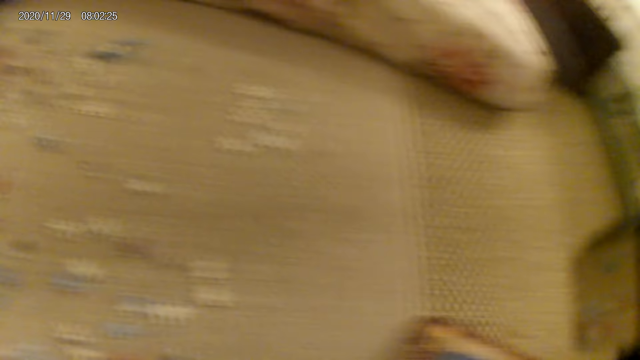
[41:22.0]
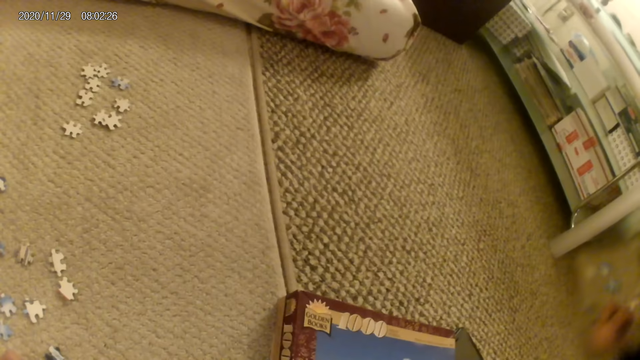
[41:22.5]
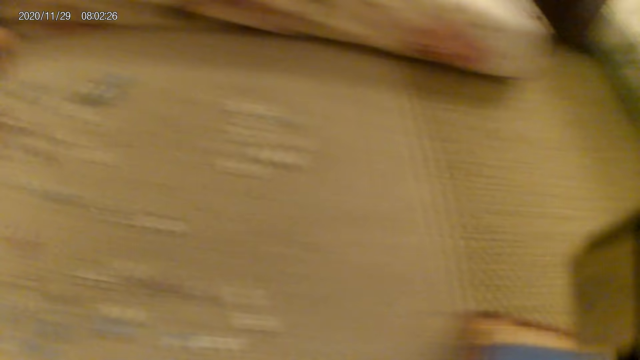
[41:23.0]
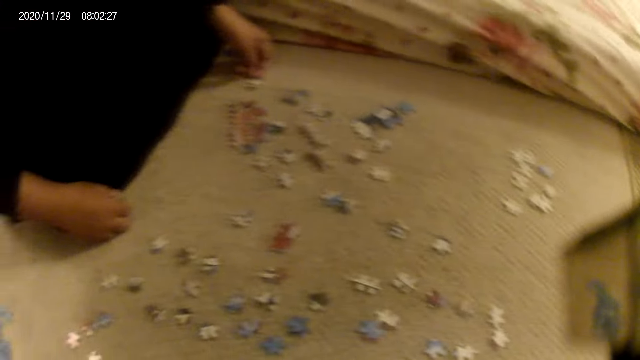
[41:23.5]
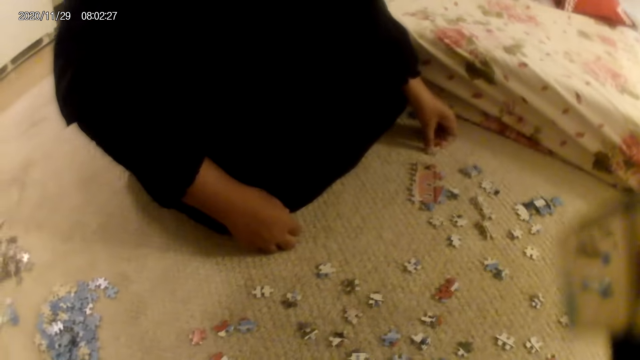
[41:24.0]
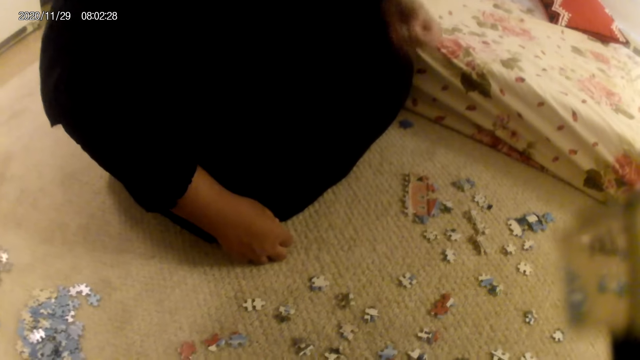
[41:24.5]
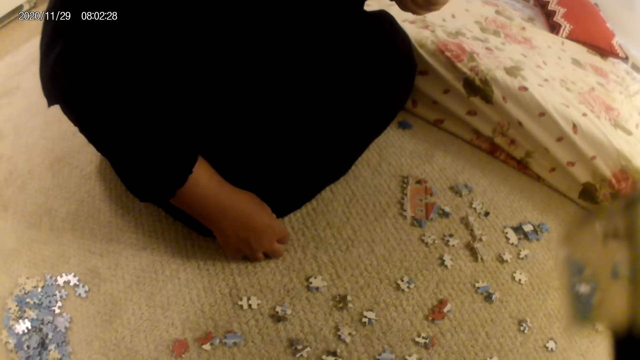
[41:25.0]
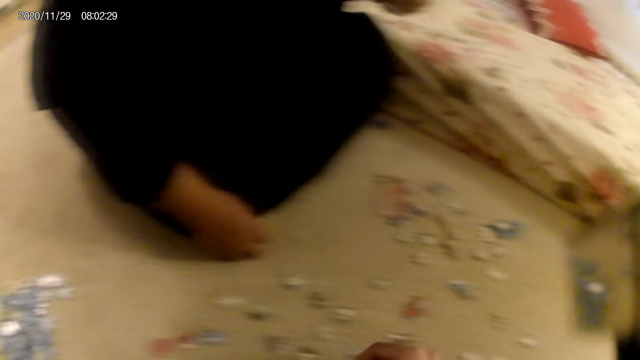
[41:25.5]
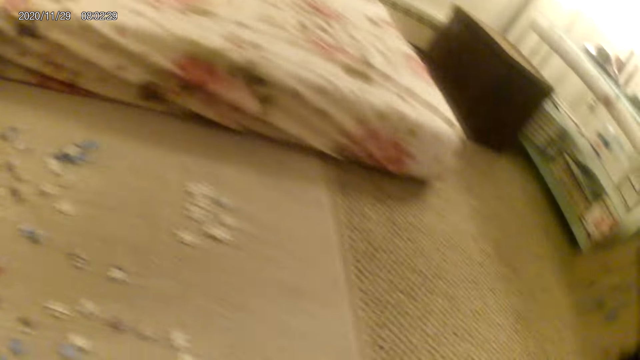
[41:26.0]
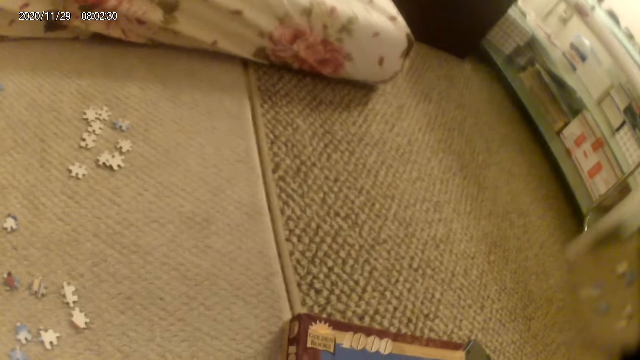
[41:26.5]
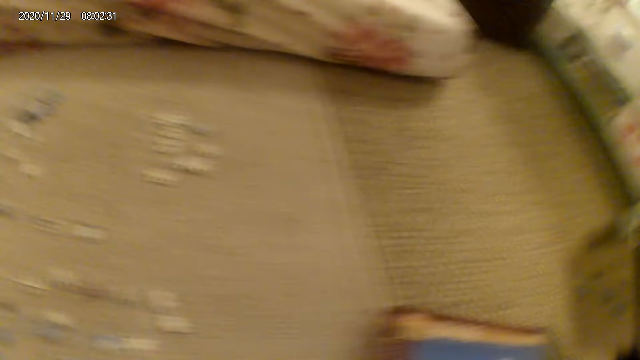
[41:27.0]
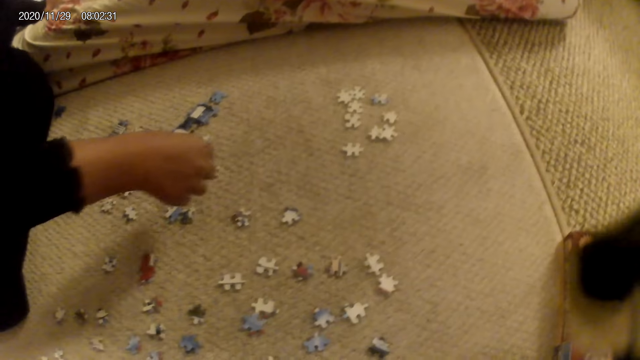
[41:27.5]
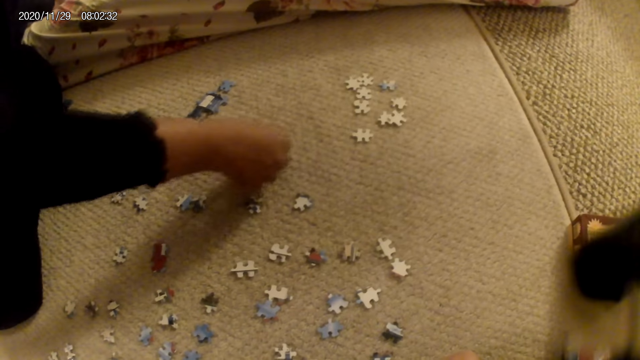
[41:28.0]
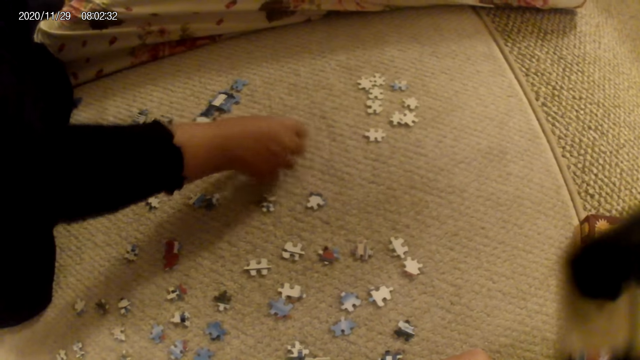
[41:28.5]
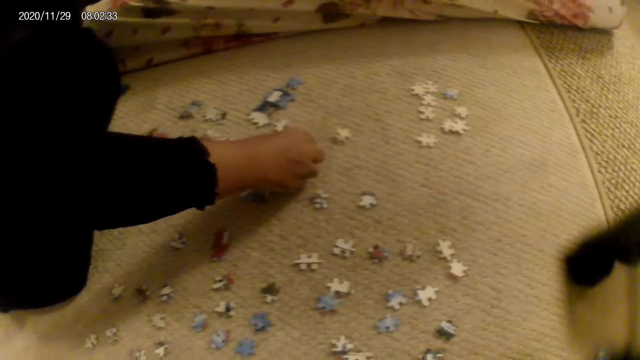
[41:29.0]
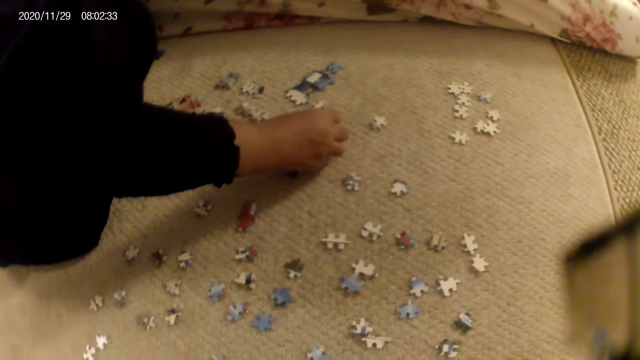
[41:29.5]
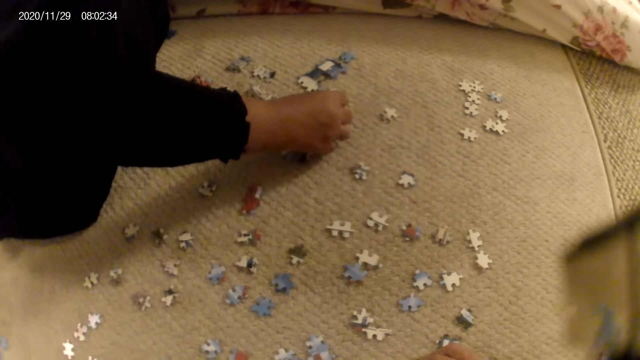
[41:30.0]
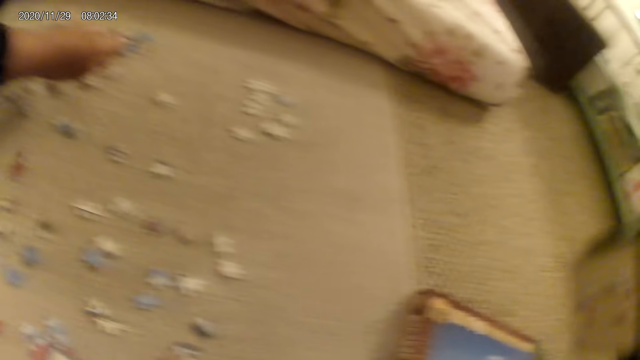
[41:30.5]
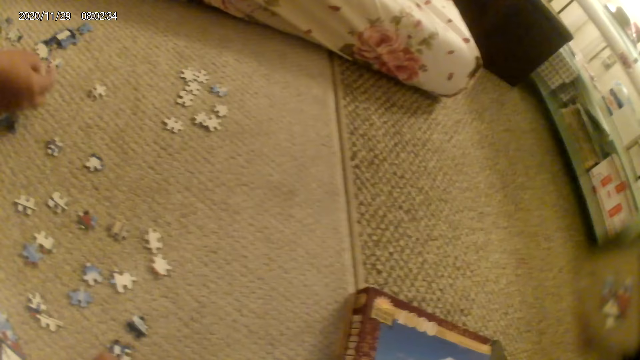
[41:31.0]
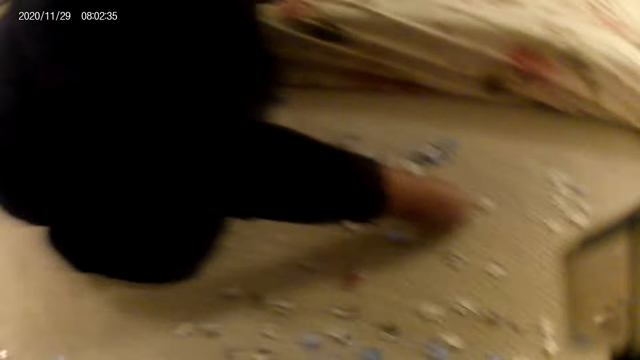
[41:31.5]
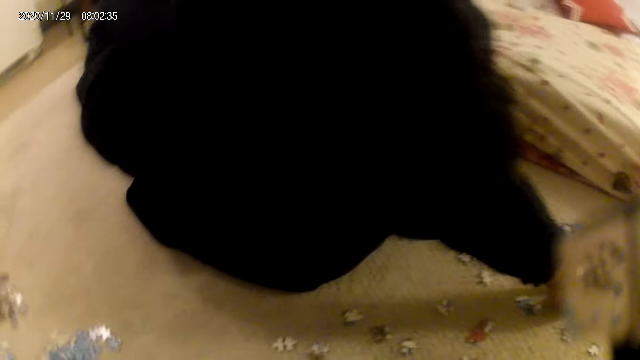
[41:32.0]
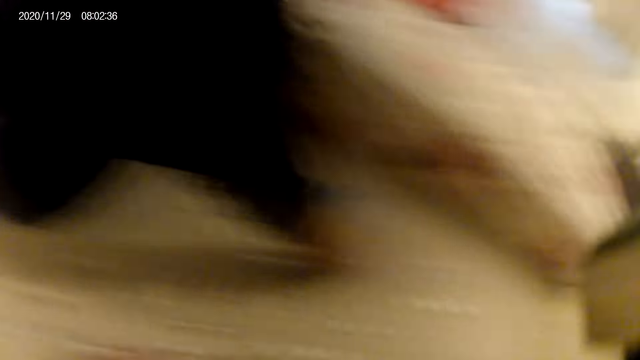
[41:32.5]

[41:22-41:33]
The lady picks up a puzzle piece. The lady stares at the puzzle piece. The camera wearer picks up a puzzle piece. They look around. The lady places the puzzle piece on the floor. The lady picks up a puzzle piece. The lady stares at the puzzle piece. The lady places the puzzle piece on the floor.

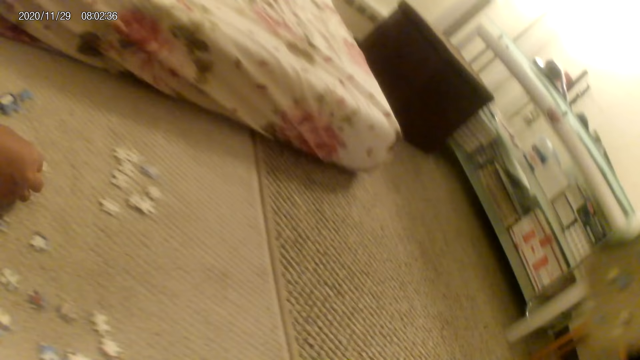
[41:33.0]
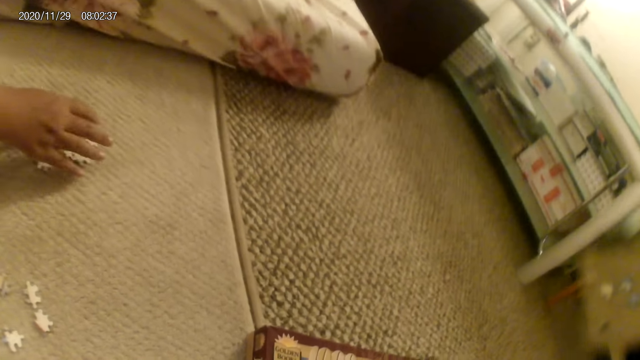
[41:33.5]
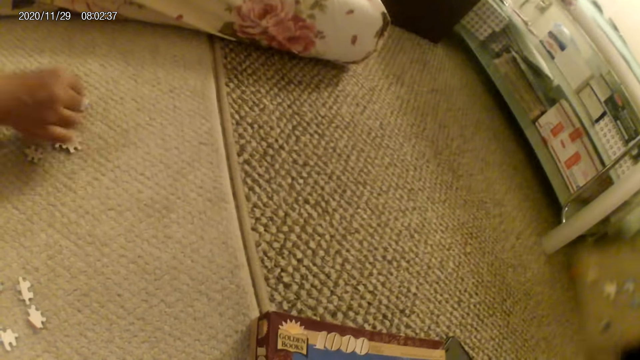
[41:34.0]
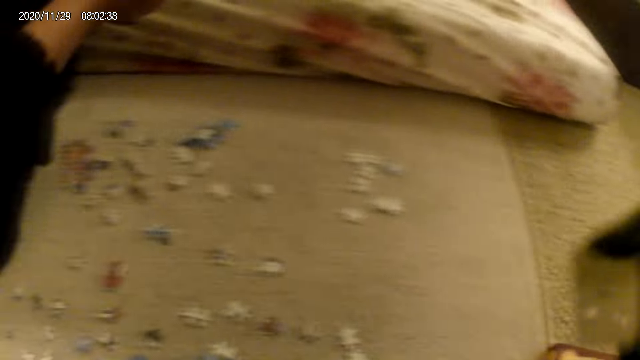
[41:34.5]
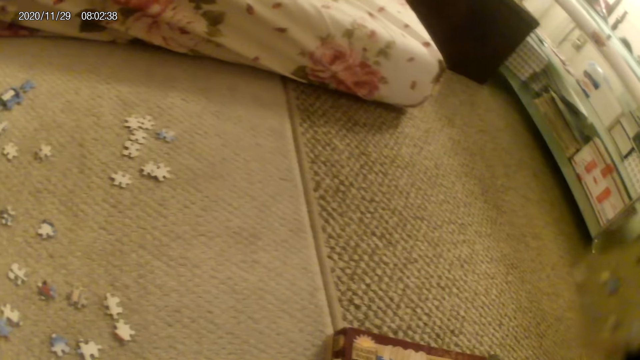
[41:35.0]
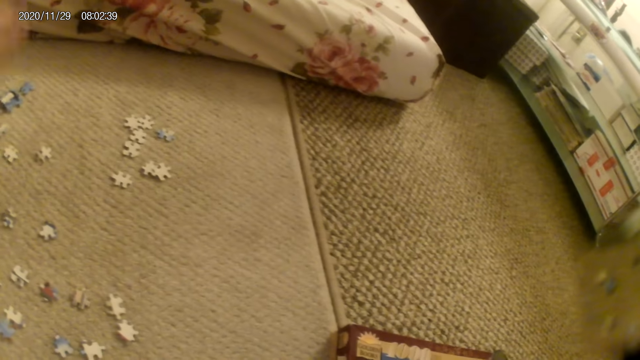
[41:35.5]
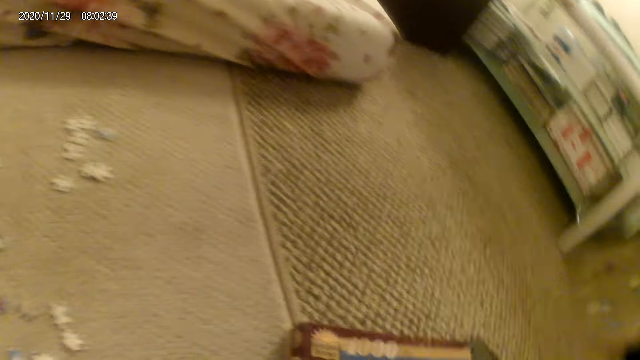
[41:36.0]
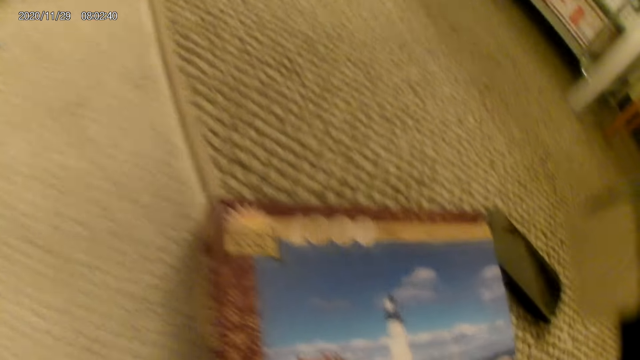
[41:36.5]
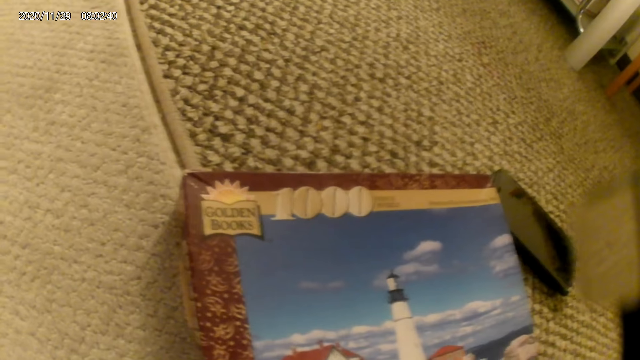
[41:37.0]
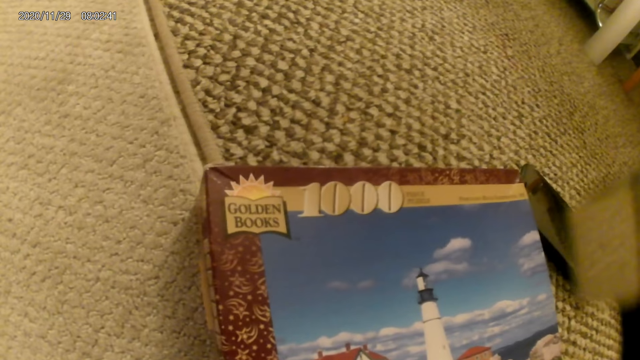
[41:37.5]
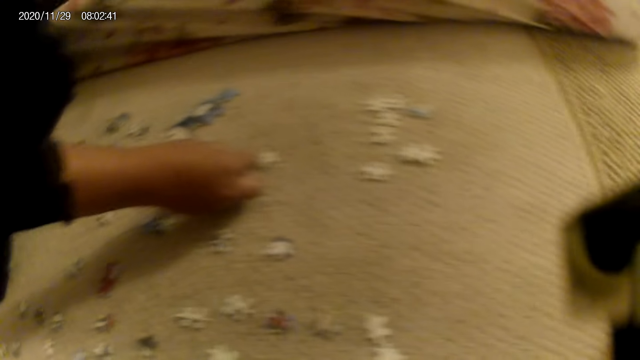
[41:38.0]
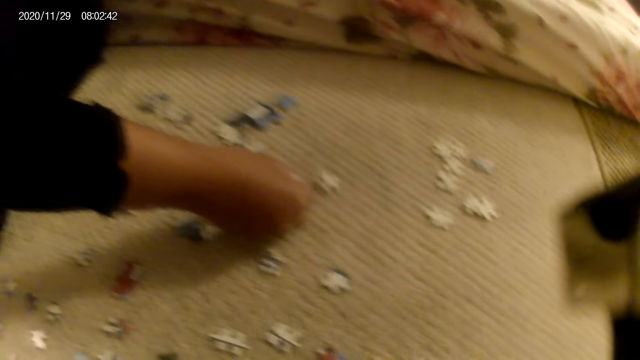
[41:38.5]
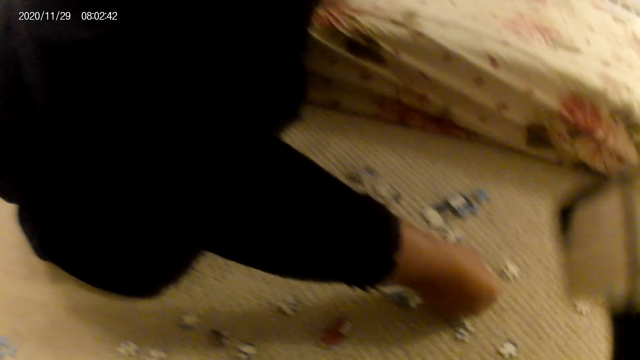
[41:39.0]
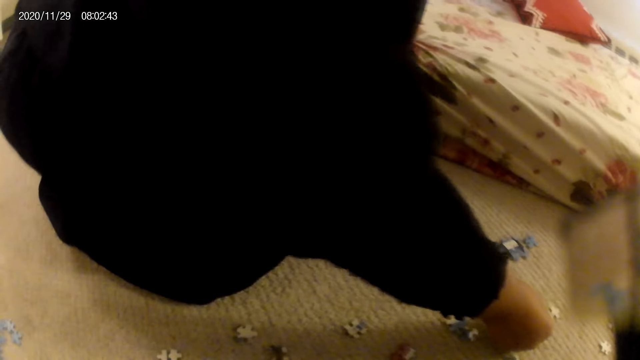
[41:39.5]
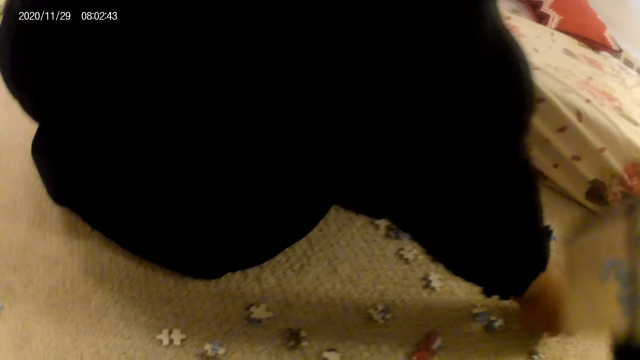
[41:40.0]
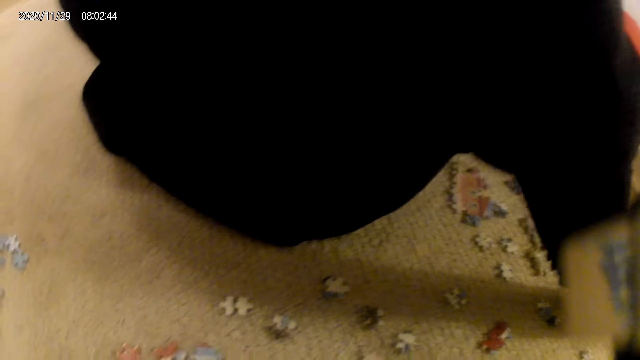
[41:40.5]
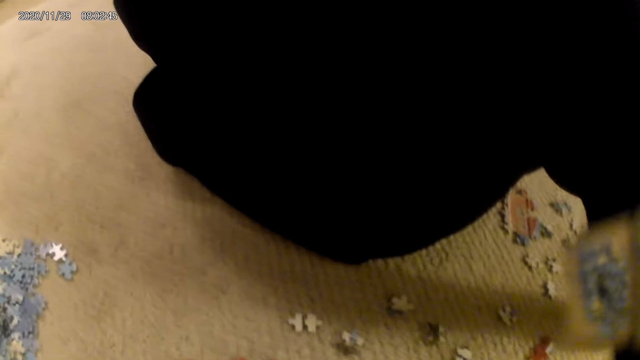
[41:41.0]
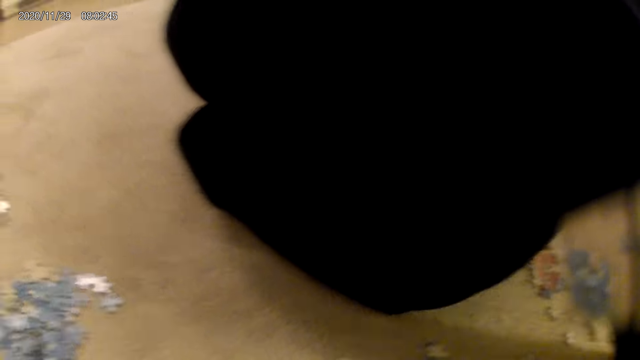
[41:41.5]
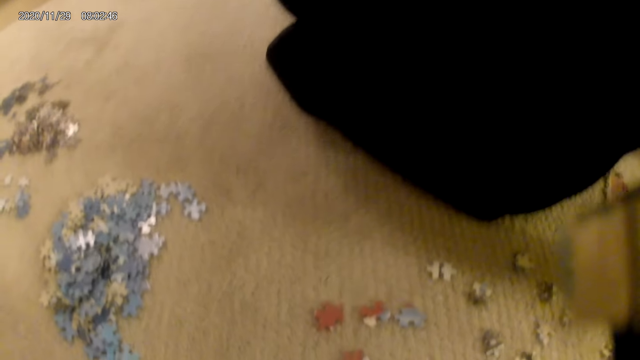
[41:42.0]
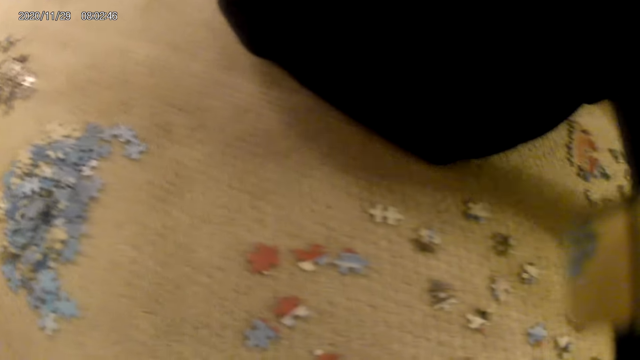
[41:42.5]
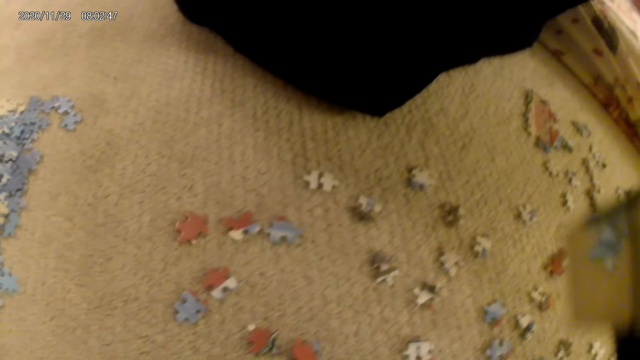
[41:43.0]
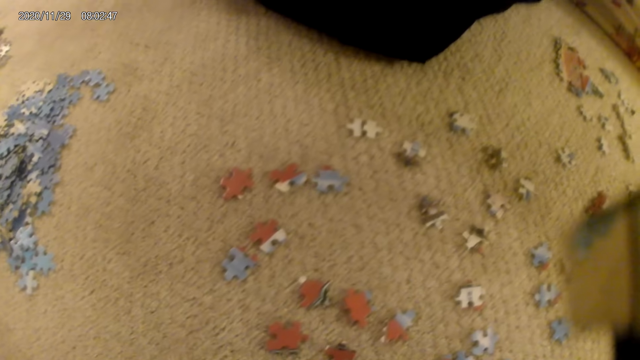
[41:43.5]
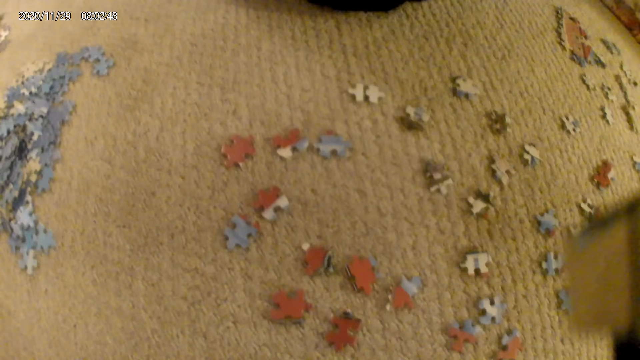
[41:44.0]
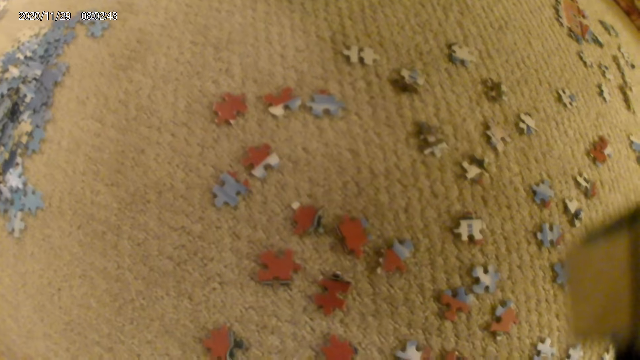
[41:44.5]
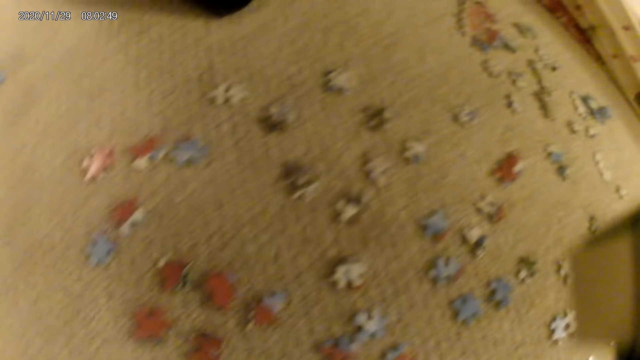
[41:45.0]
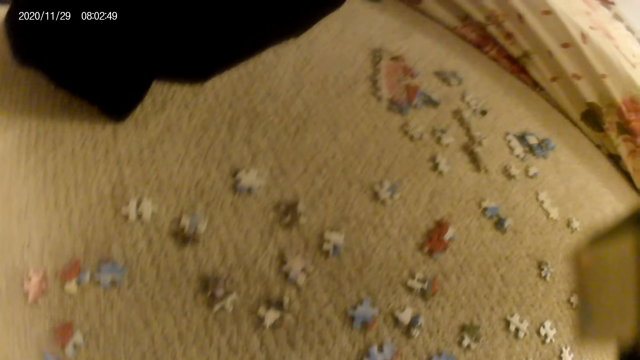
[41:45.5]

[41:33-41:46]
The lady picks up a puzzle piece or puzzle. The lady stares at the puzzle piece. The lady joins the puzzle piece in the puzzle structure. The lady puts the puzzle down. The camera wearer interacts with the lady. The lady stares at the puzzle pieces on the floor.
